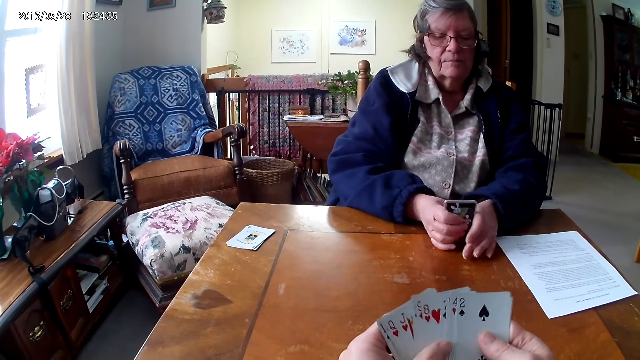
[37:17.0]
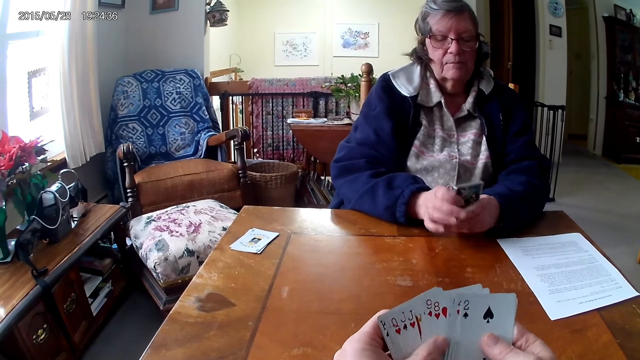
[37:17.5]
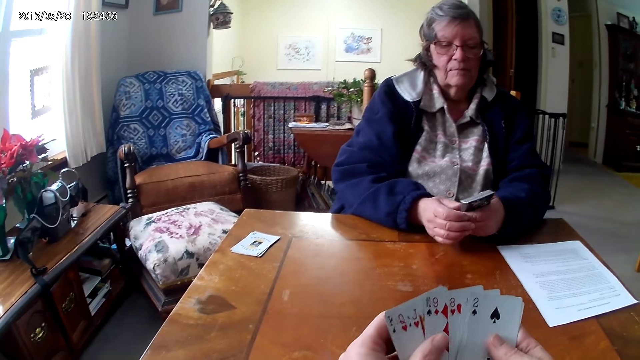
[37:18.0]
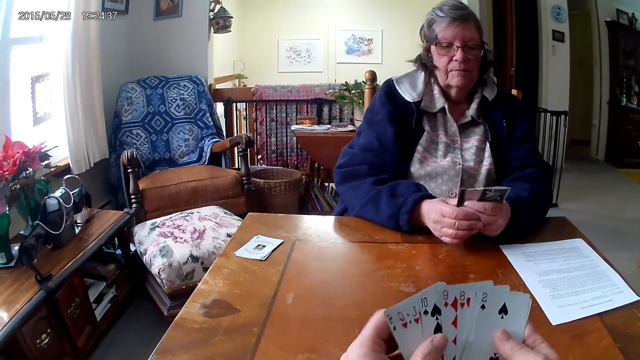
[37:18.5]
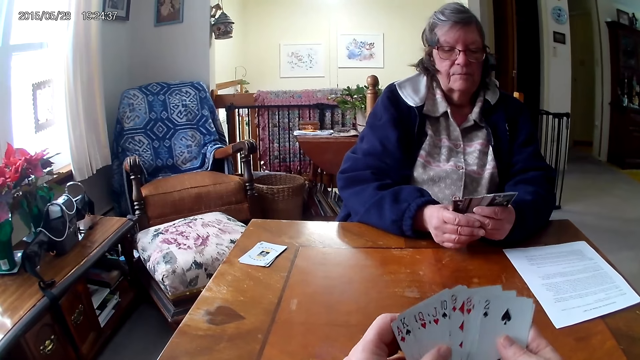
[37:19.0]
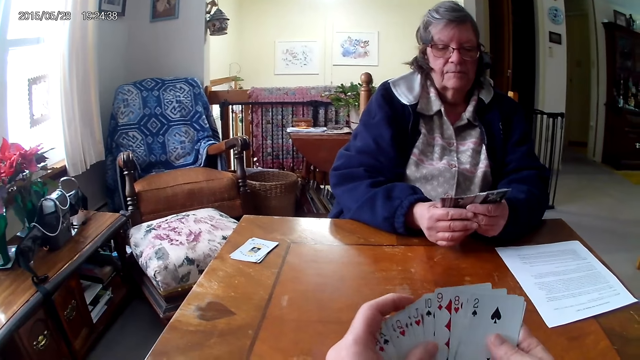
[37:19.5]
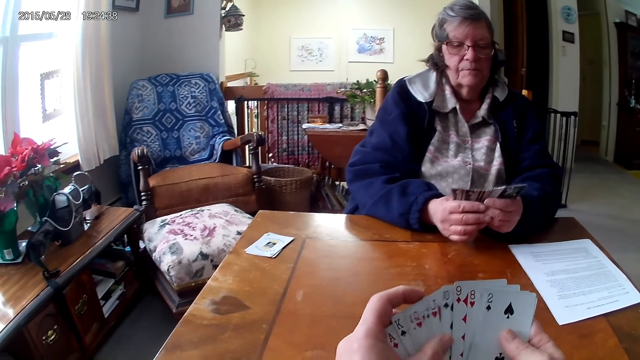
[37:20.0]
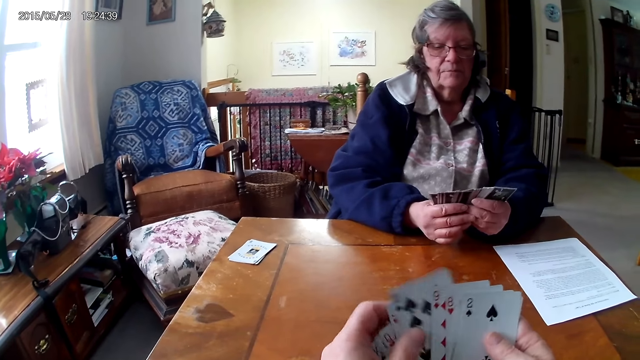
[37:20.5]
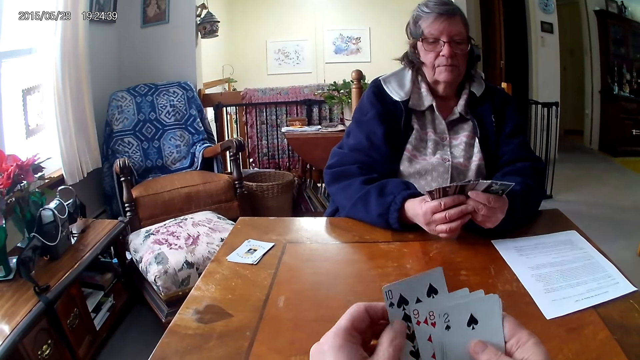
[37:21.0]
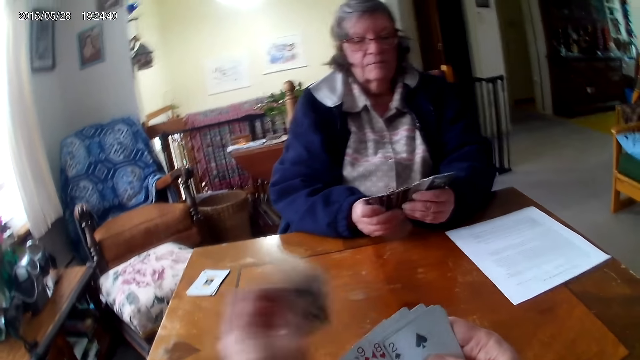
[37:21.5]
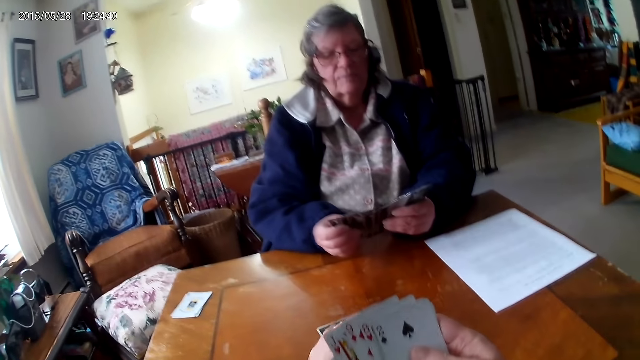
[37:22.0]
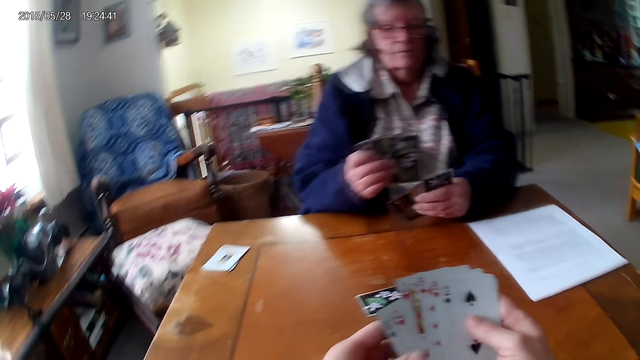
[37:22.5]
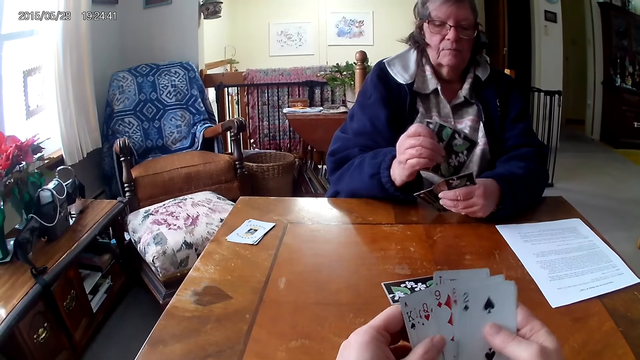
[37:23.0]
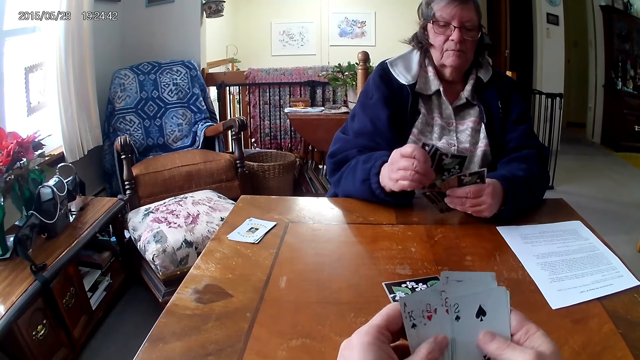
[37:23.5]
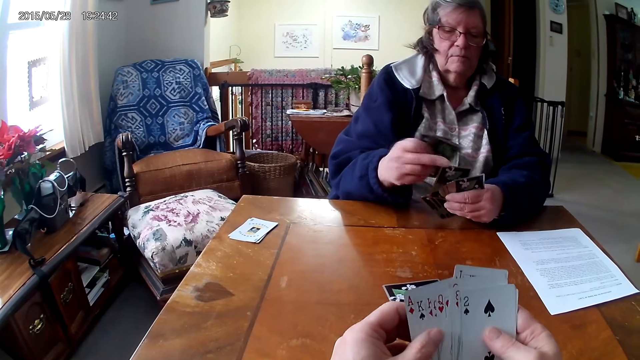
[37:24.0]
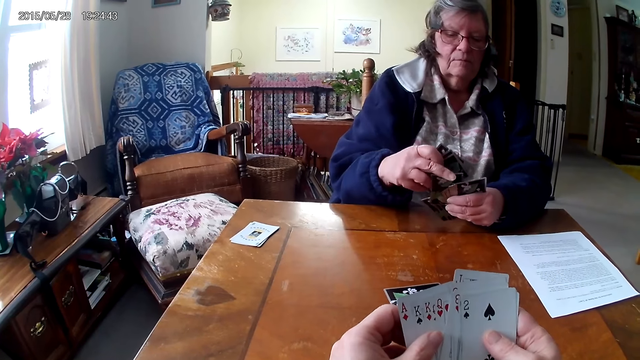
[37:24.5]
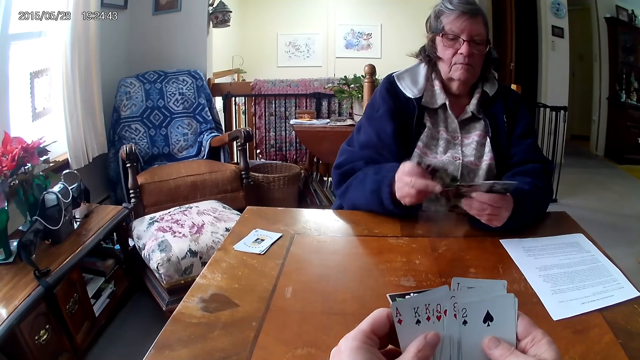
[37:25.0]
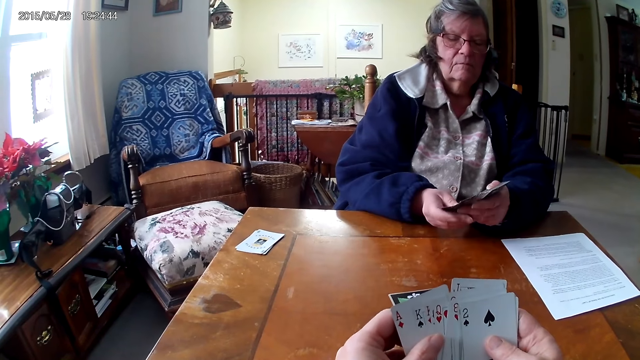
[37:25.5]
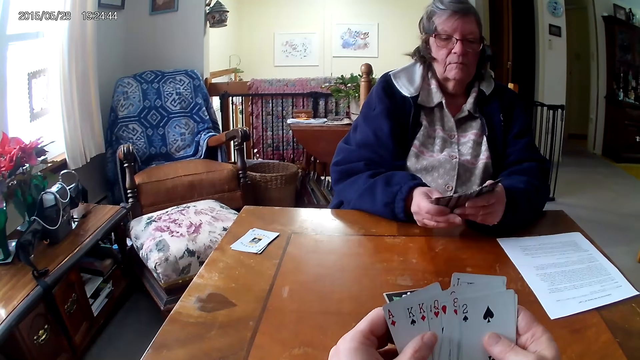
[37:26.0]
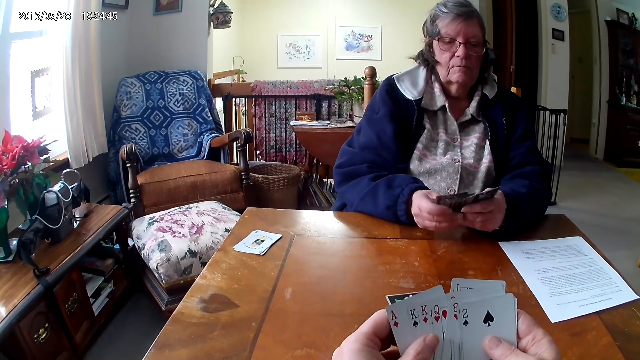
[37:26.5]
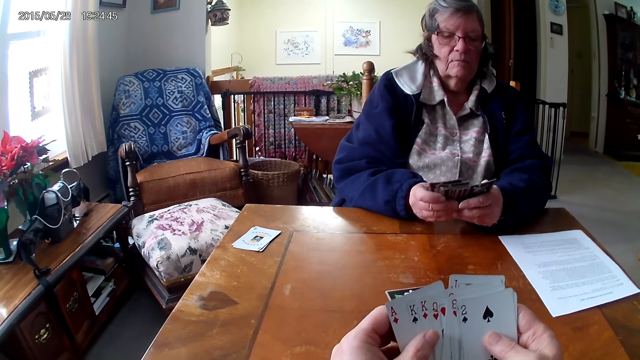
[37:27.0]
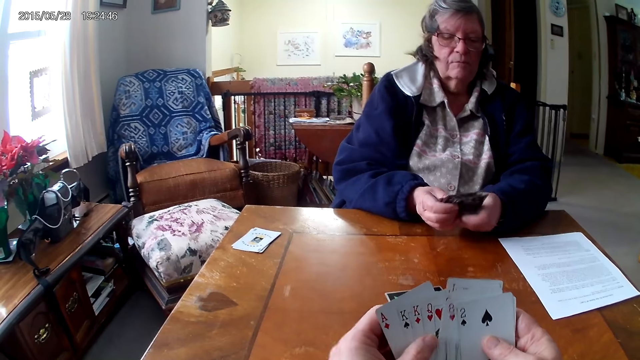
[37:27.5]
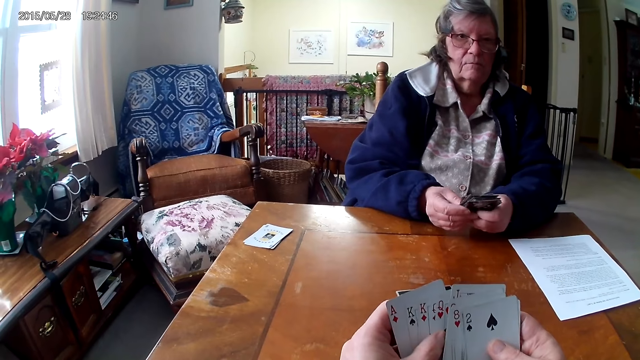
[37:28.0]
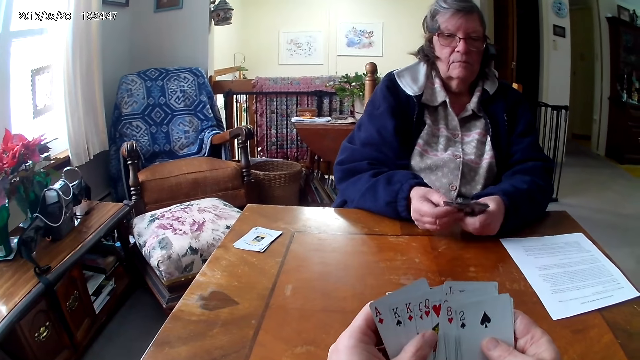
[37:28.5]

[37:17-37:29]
The camera wearer aligns the cards on the hands. They throw the card on the table. They arrange cards.

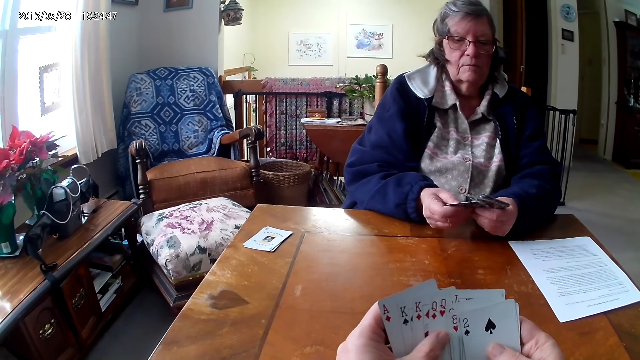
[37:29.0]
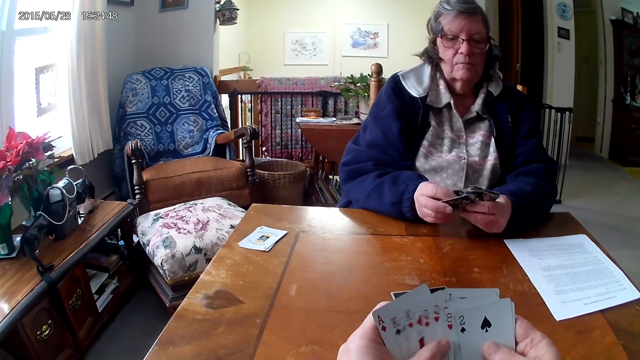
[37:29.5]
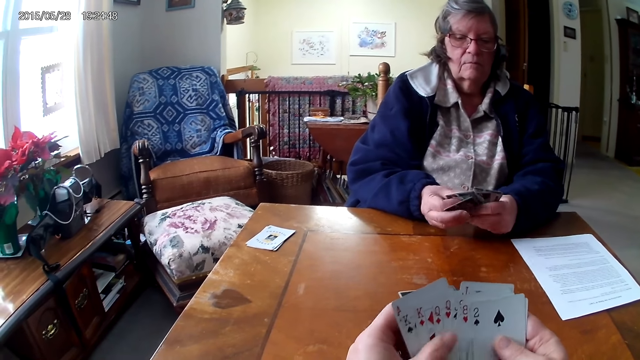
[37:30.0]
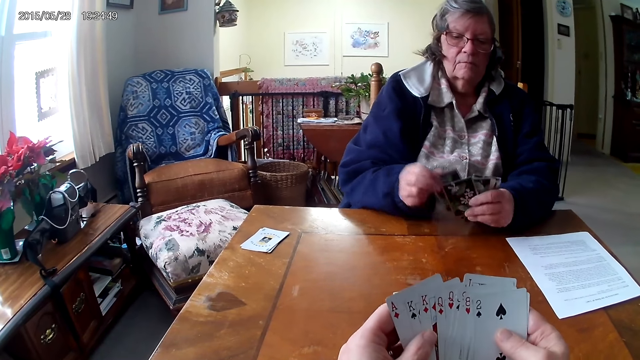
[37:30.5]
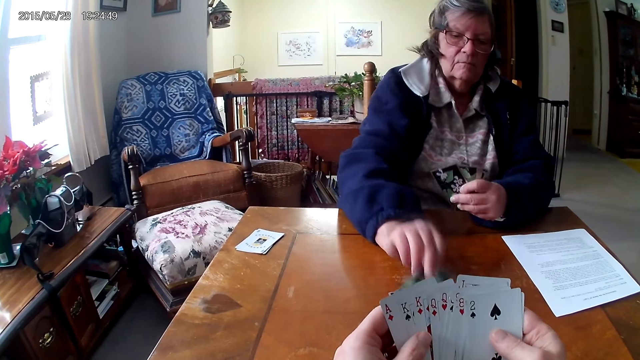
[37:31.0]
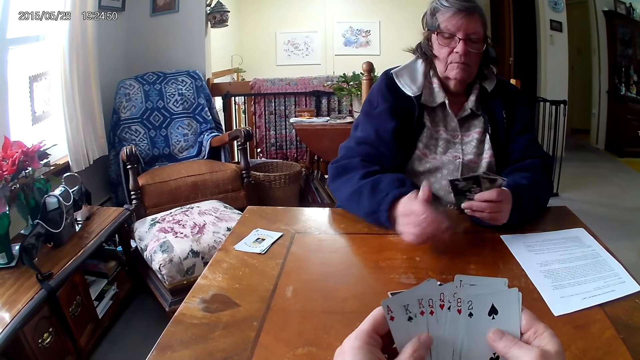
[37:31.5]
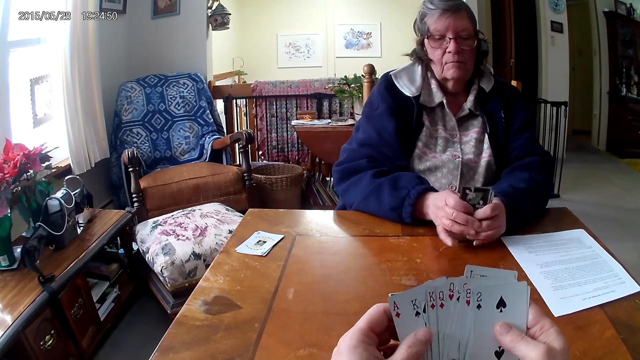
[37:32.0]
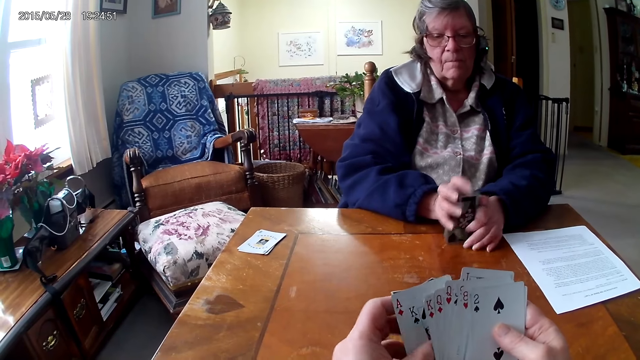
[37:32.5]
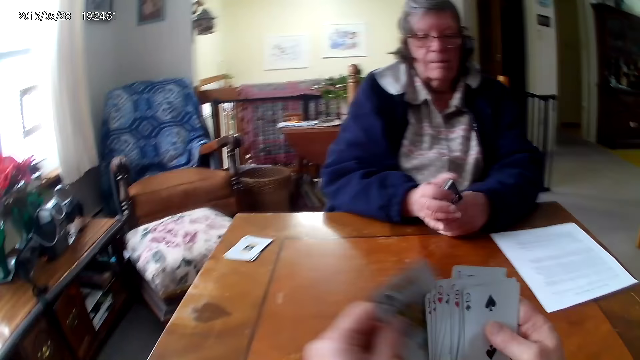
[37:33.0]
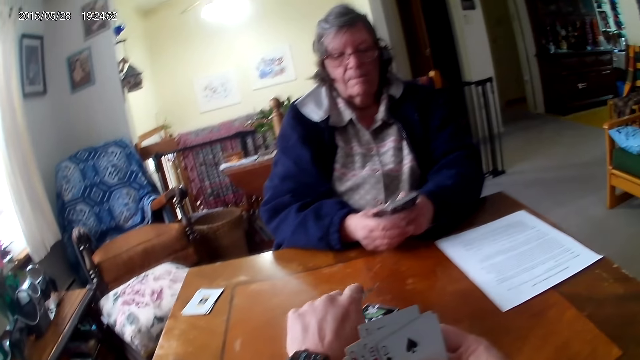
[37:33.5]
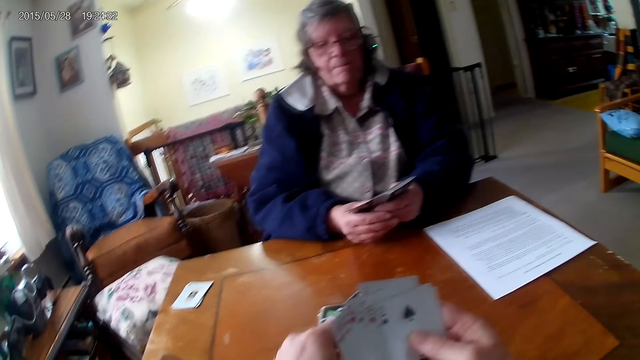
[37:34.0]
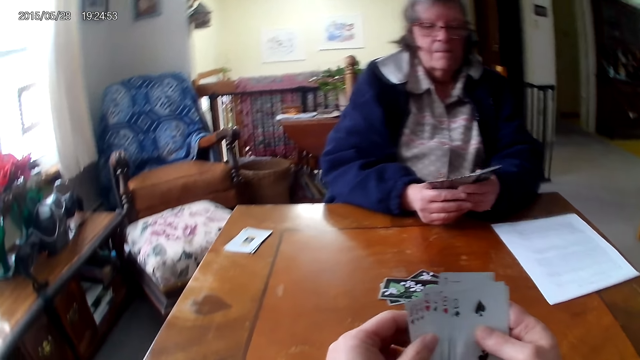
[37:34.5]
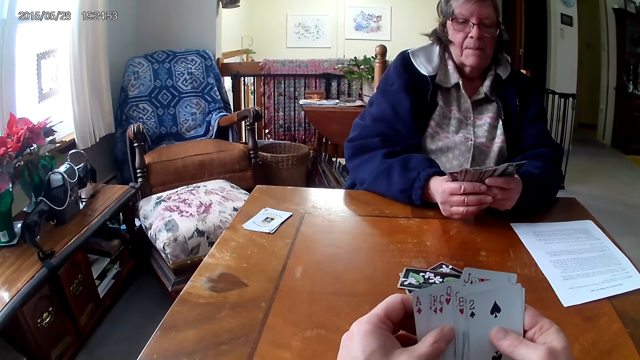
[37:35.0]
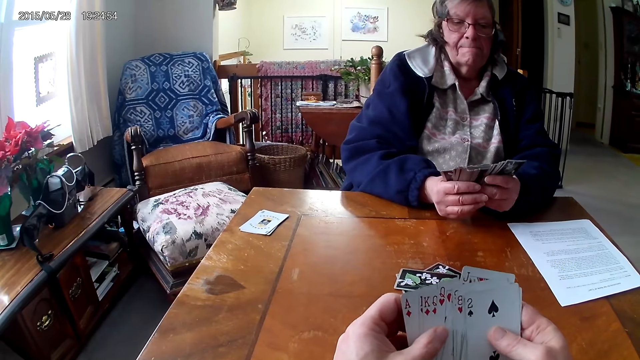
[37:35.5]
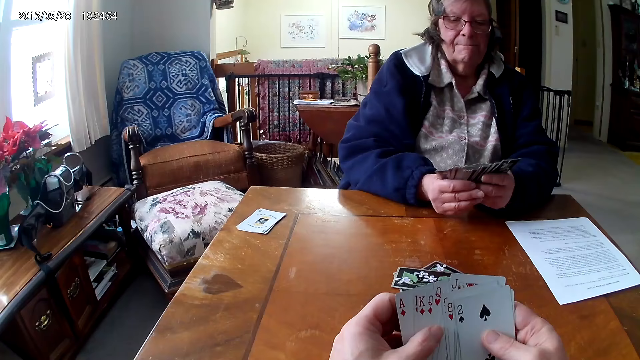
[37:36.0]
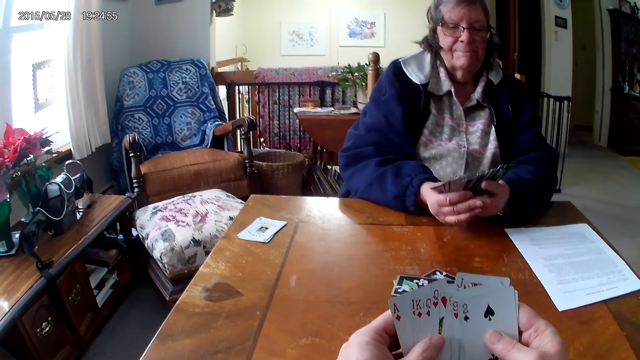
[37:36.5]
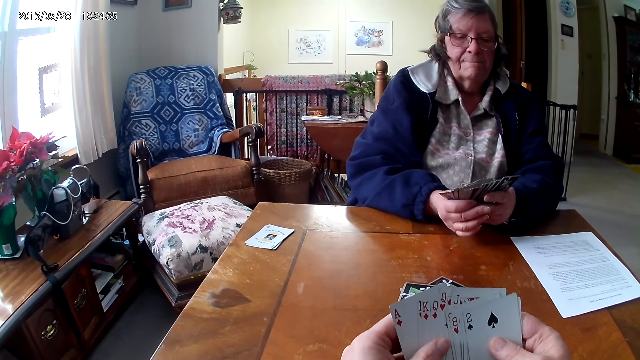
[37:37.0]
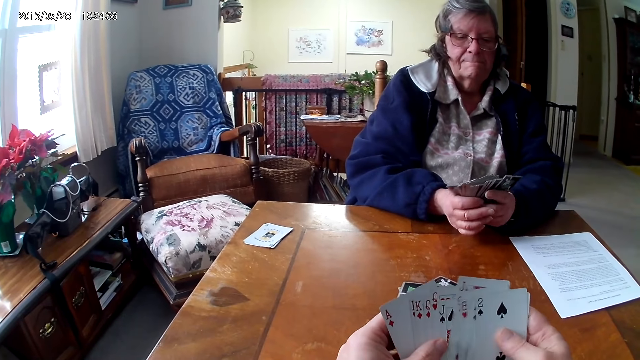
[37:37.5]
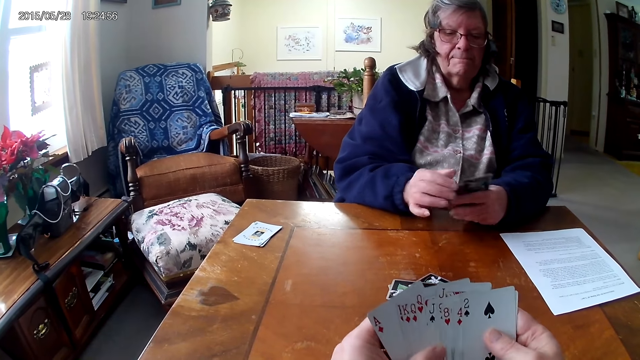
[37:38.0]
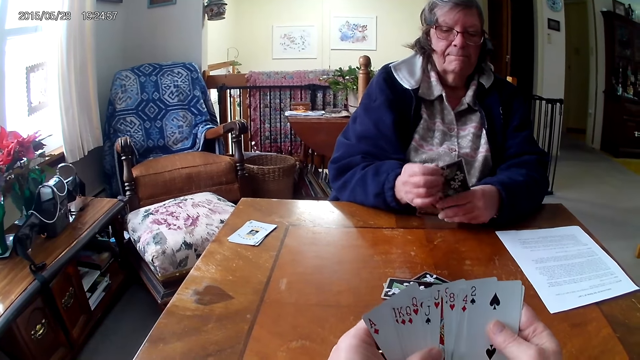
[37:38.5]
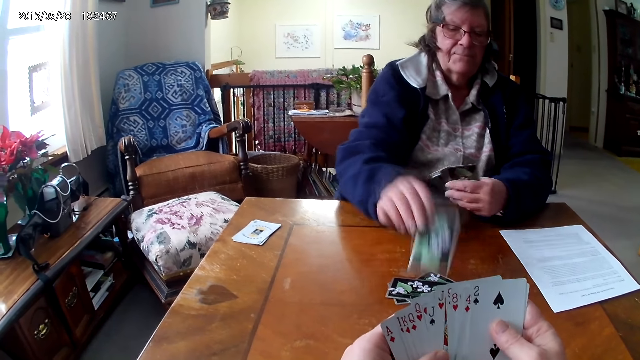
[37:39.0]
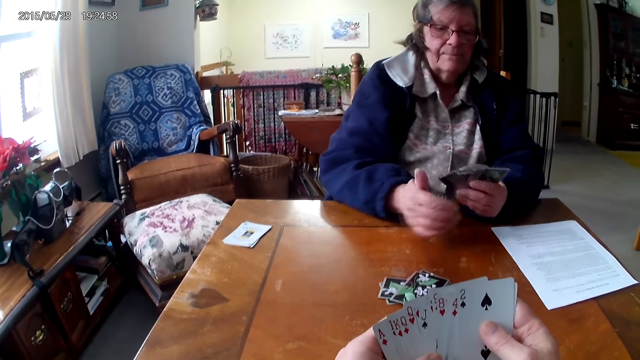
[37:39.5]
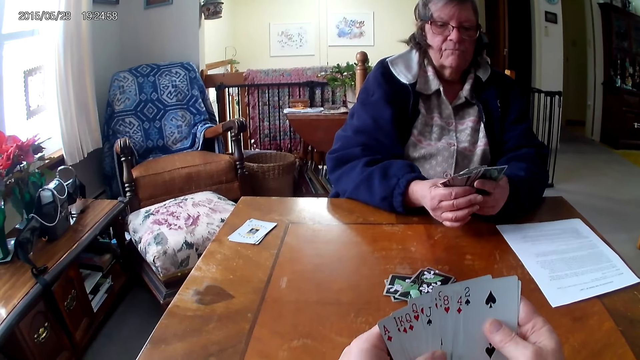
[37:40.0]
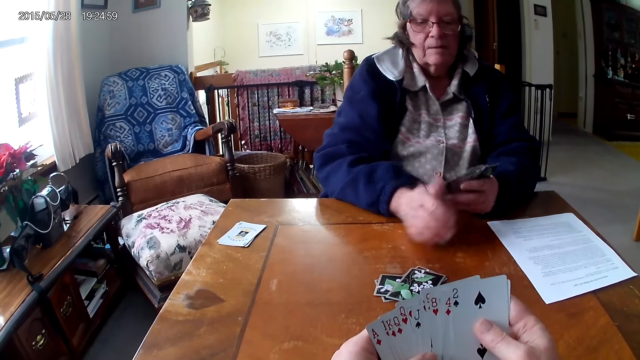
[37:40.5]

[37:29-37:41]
A man drops the card on the table. The camera wearer throws the card on the table. The man arranges cards and throws the card on the table.
